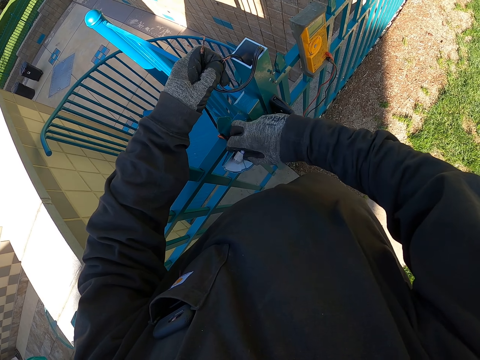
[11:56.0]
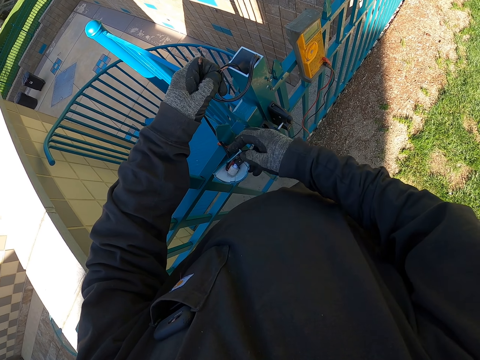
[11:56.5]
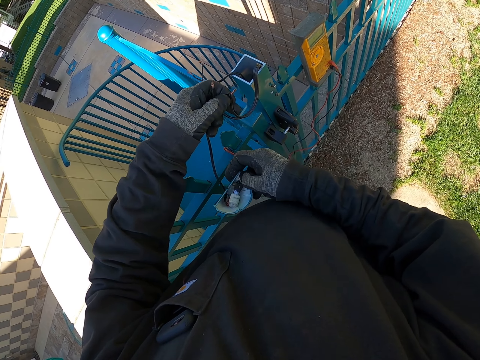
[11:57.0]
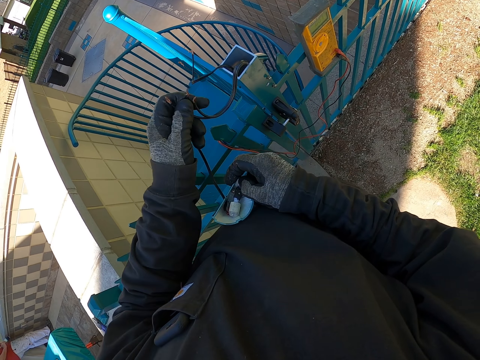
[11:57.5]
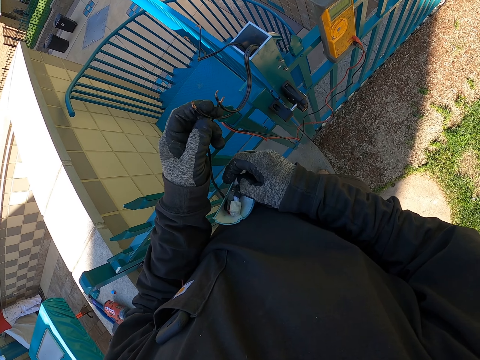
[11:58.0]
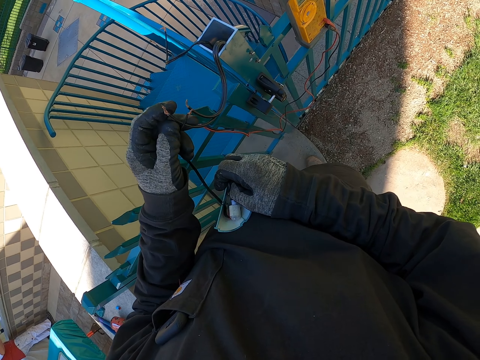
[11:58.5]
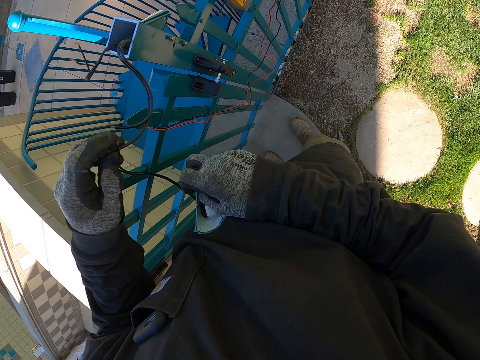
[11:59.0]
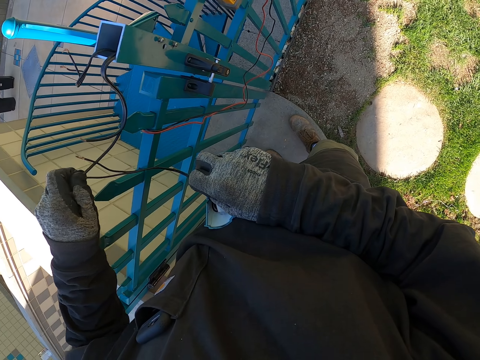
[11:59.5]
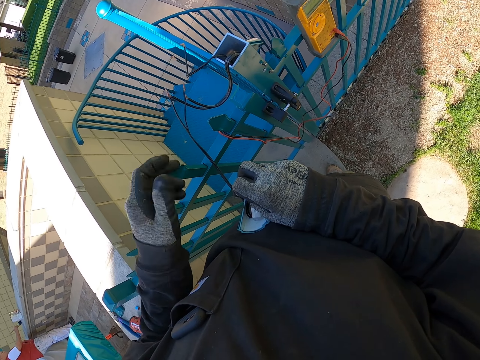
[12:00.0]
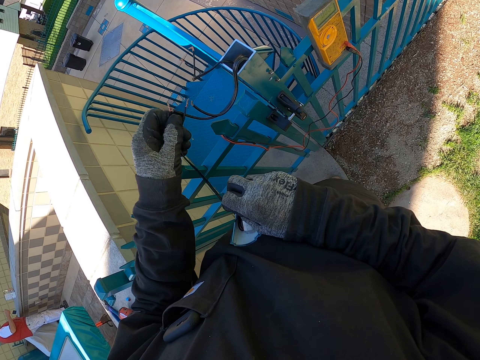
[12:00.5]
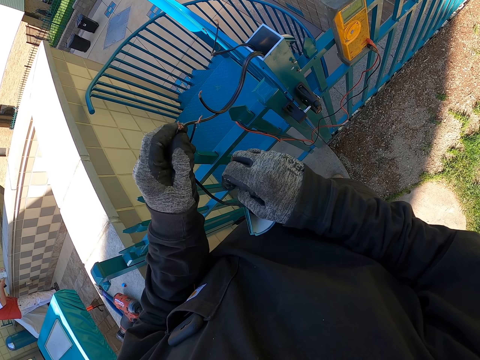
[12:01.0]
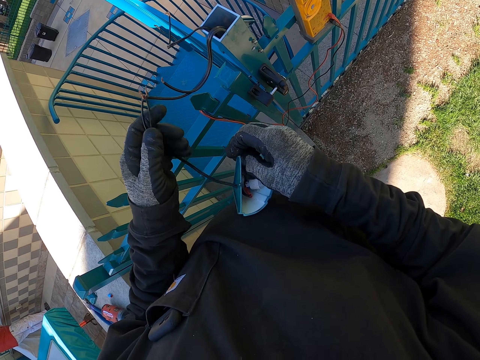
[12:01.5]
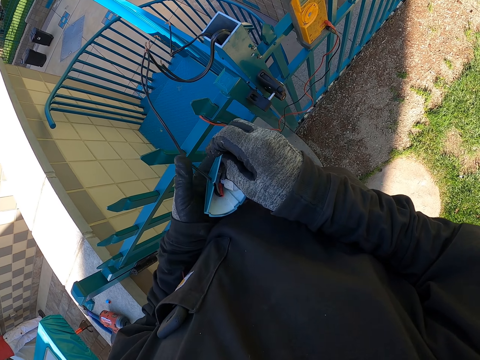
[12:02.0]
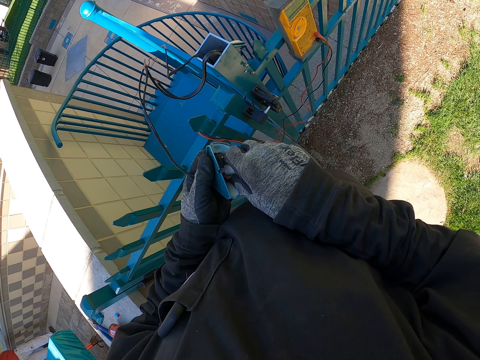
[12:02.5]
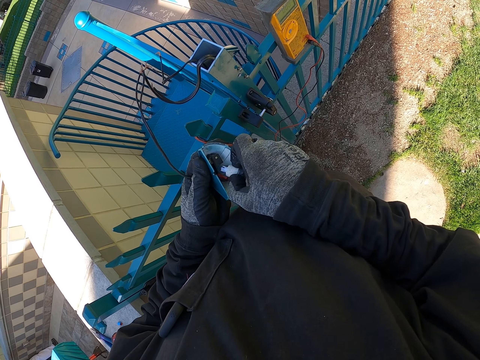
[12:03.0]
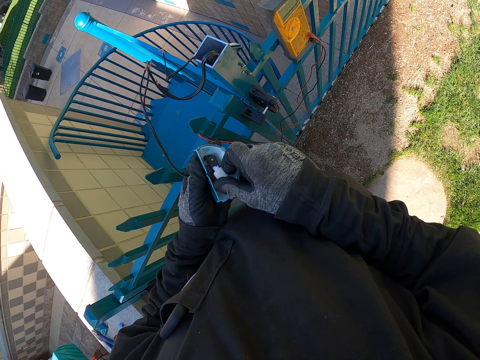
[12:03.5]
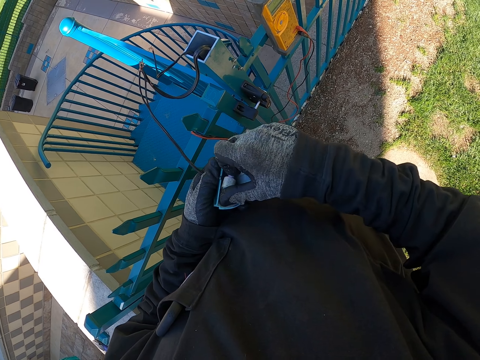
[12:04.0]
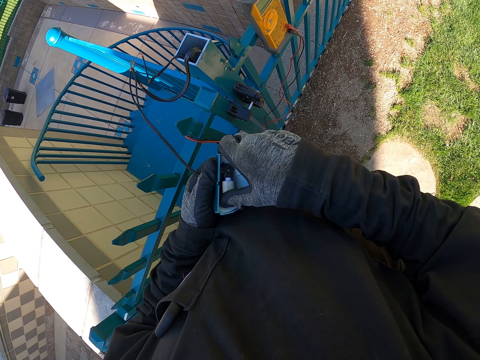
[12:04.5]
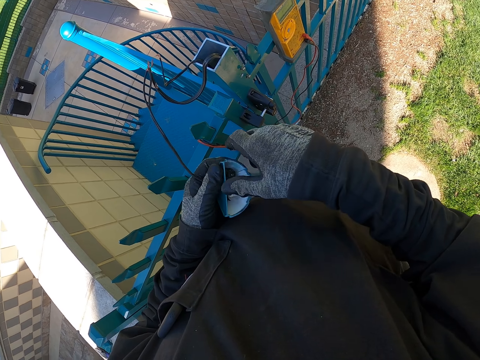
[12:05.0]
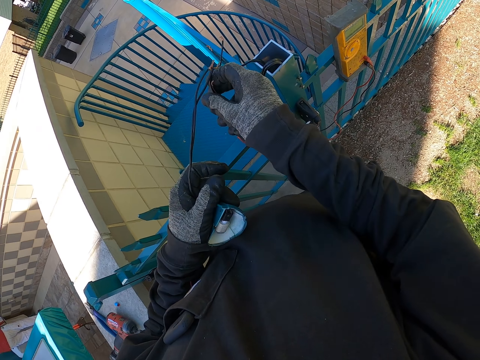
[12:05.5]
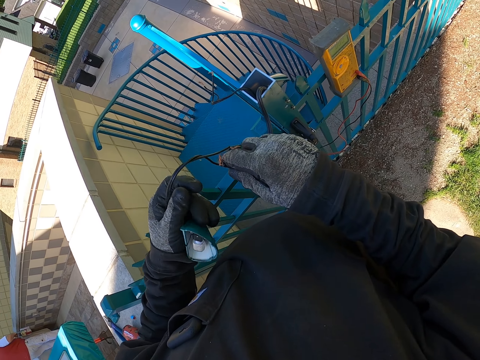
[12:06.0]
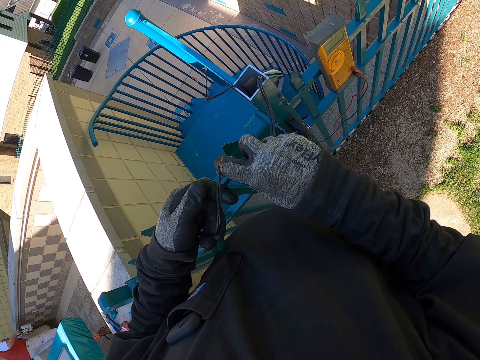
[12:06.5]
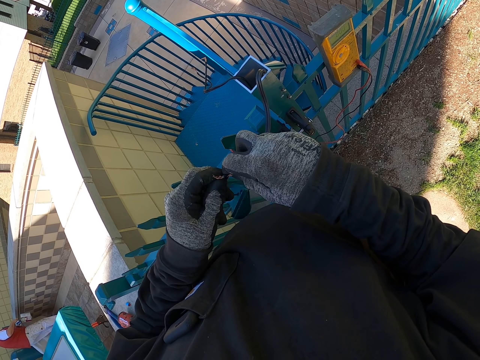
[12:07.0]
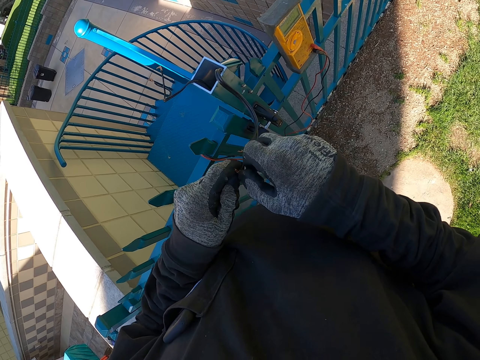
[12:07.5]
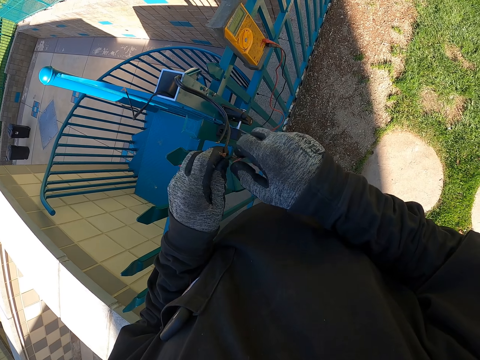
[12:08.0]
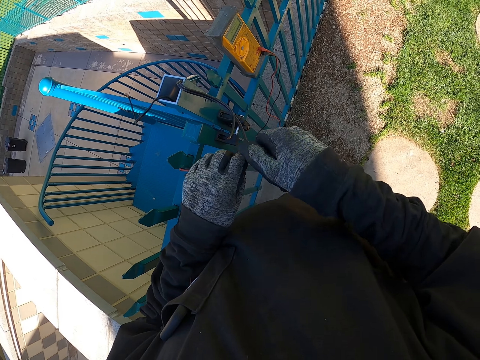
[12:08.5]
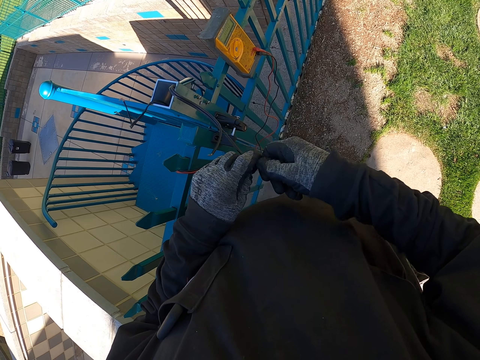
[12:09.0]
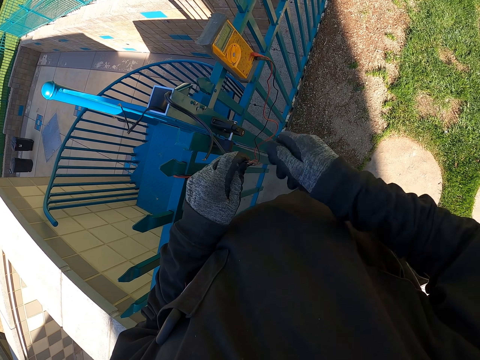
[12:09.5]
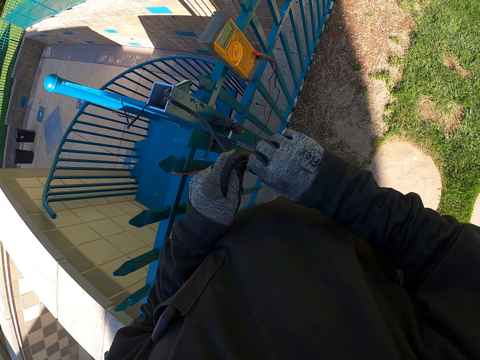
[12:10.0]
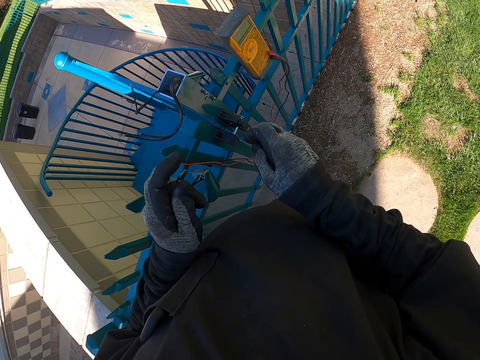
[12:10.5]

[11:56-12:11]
The camera wearer fixes something. They disconnect the bulb cables from the fence cables. They cut a cable. They touch the cable. They fix the bulb vector in the top lid. They disconnect the bulb cable from the fence cable. They hold the cable. They touch something. They fix the cable.

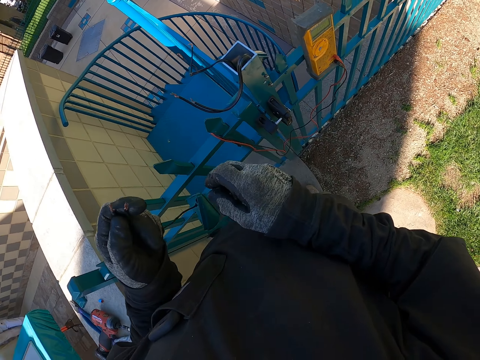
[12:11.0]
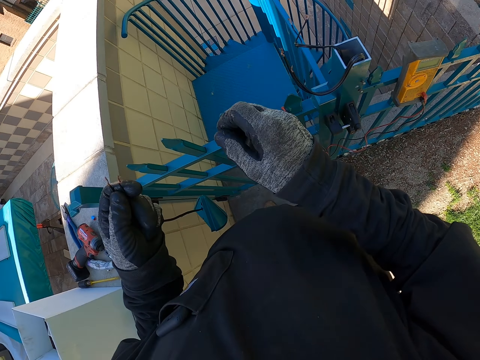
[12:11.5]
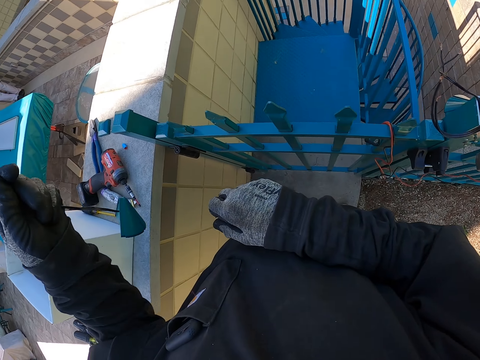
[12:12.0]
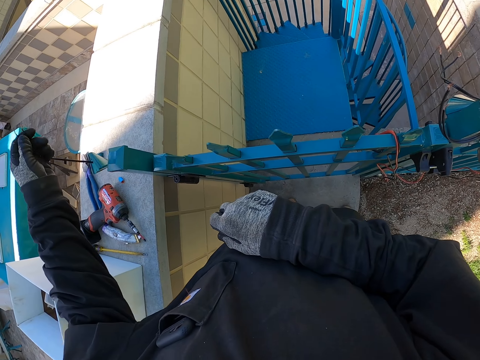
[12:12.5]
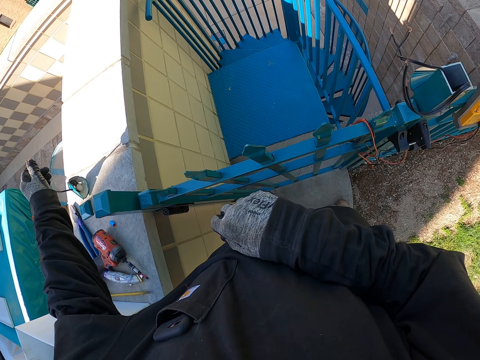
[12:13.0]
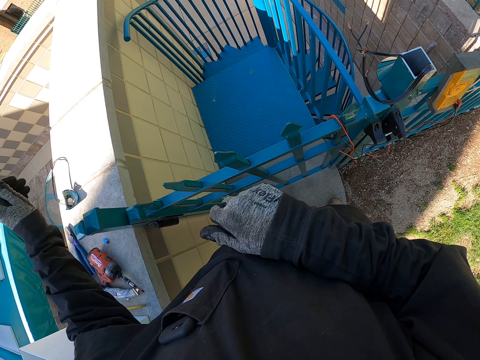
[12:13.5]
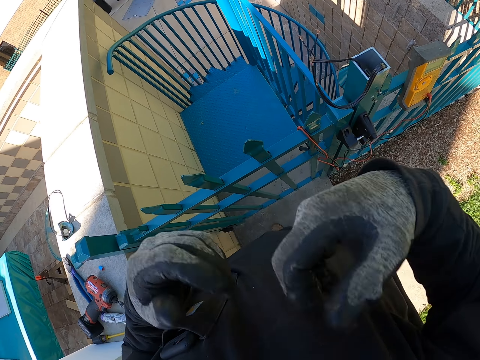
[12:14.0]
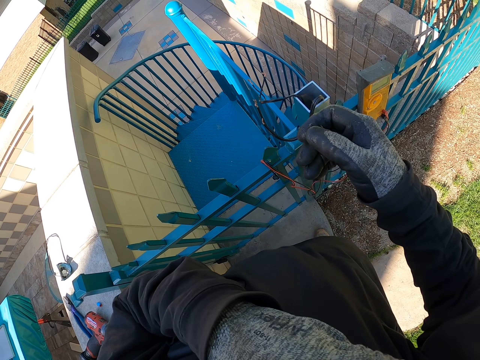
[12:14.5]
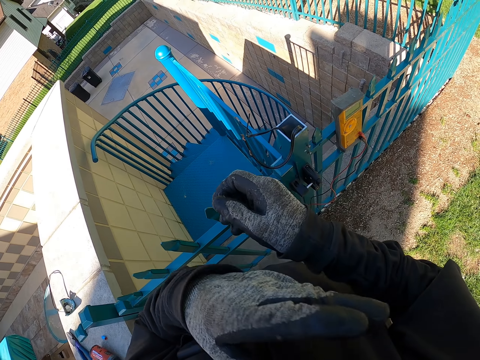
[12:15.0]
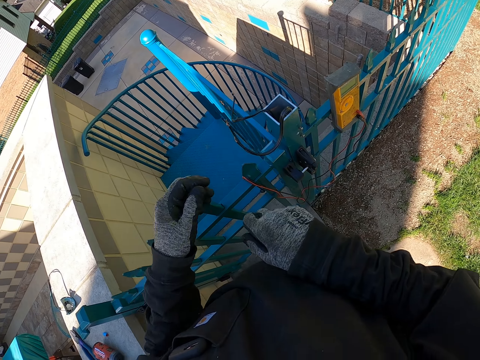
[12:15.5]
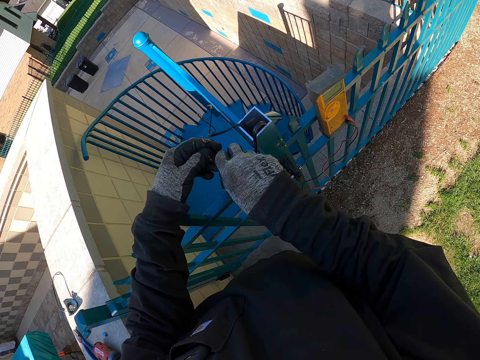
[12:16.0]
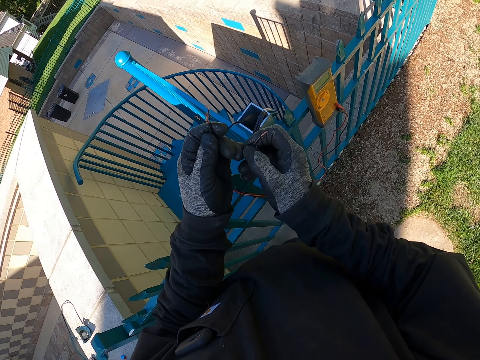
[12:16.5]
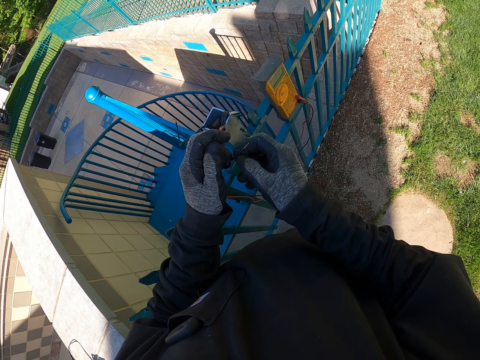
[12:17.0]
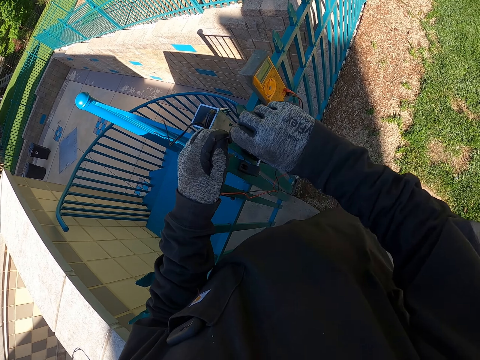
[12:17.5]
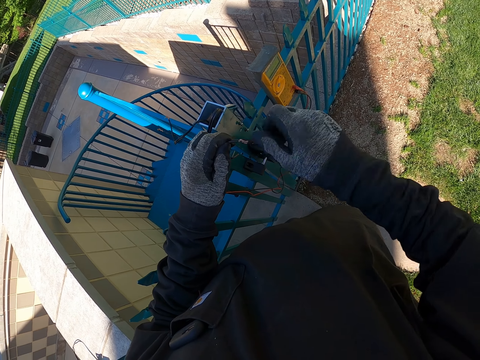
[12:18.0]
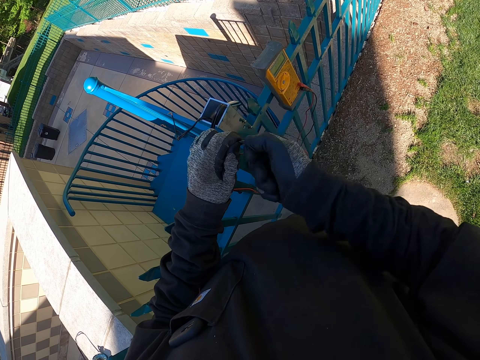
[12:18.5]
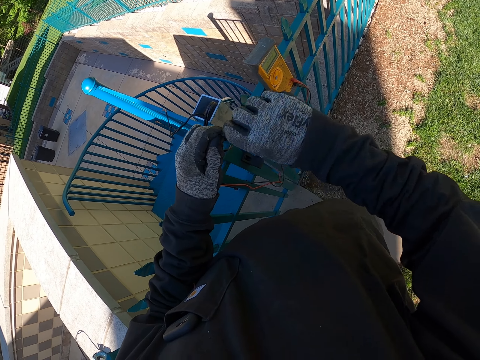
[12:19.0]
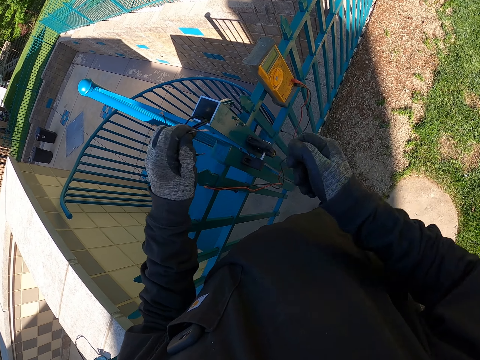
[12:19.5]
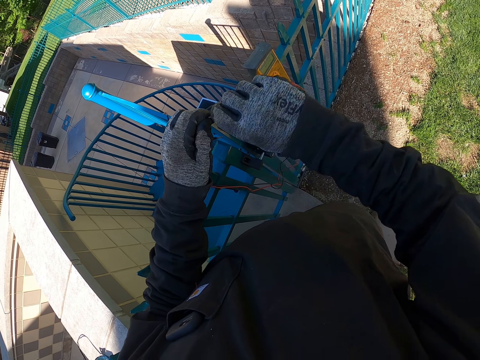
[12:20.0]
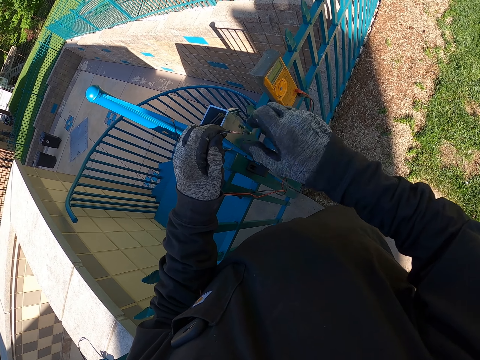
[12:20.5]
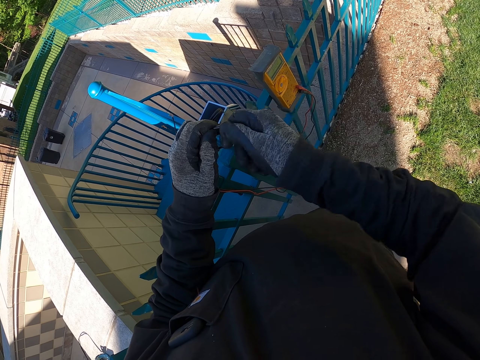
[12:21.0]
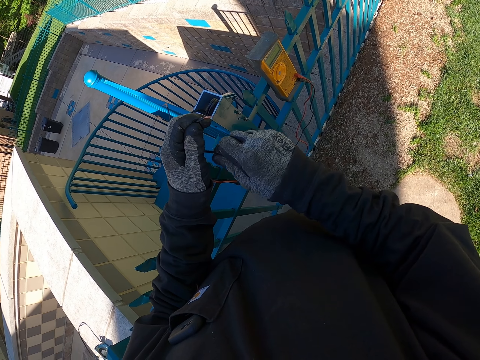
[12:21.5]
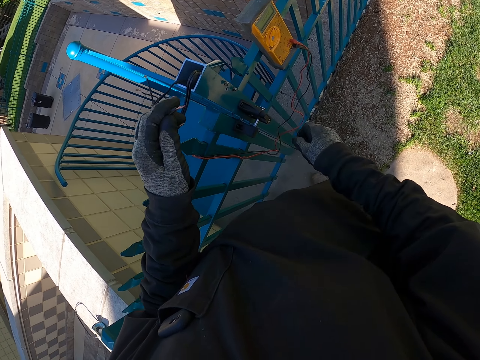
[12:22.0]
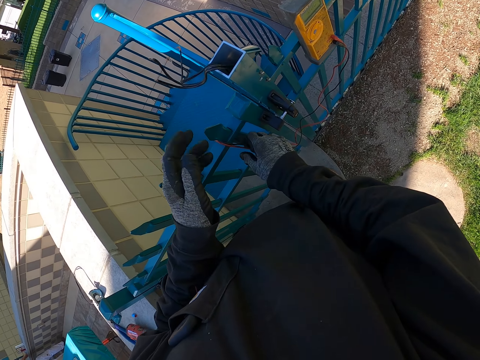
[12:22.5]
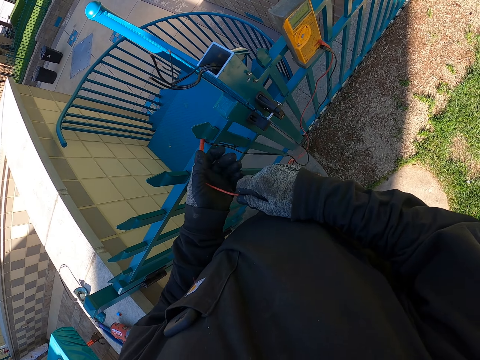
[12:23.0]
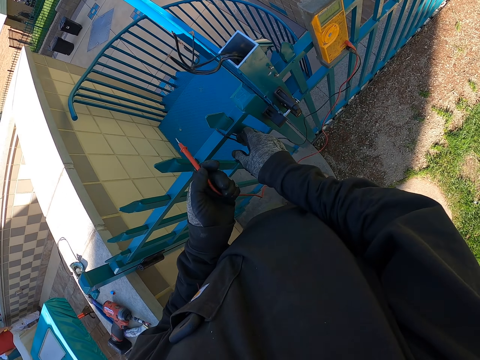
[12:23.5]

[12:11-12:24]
The camera wearer holds something. They drop the bulb on the wall. They pick the electric cables on the fence. They roll the cable edges. They fix the cables. They drop the cables. They pick the ammeter cables on the fence.
